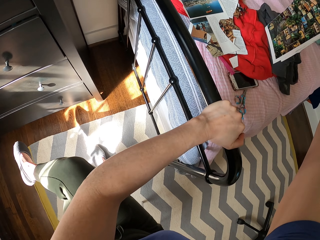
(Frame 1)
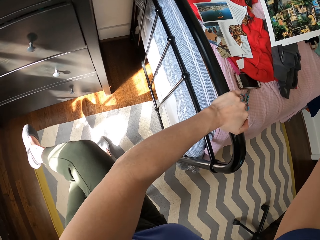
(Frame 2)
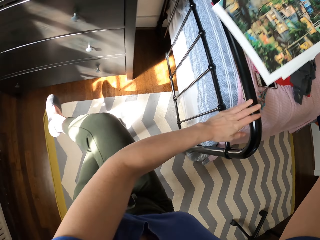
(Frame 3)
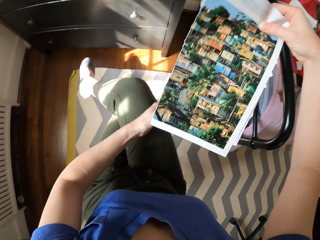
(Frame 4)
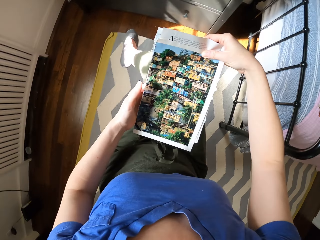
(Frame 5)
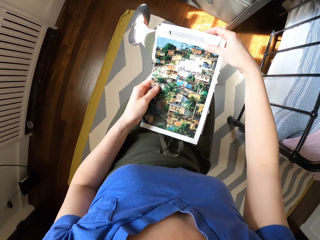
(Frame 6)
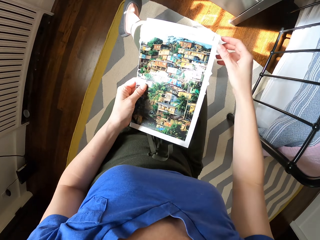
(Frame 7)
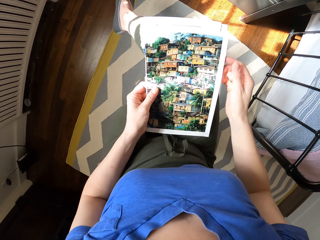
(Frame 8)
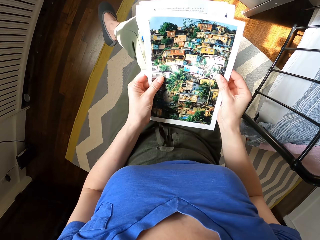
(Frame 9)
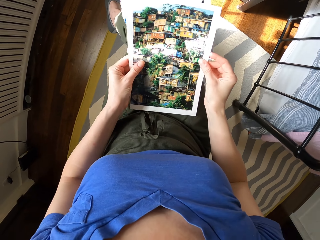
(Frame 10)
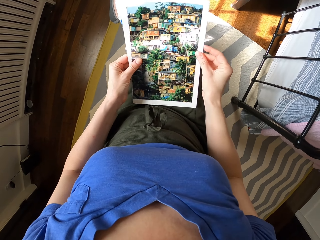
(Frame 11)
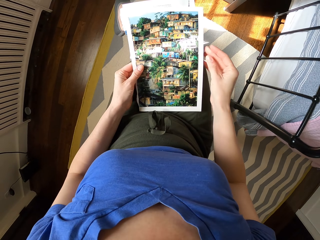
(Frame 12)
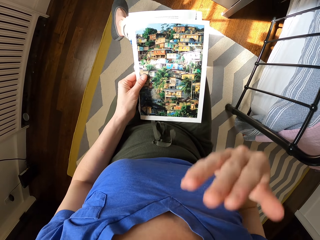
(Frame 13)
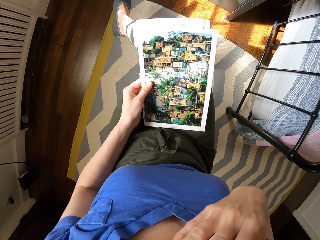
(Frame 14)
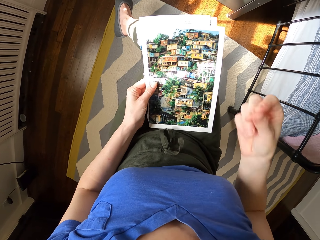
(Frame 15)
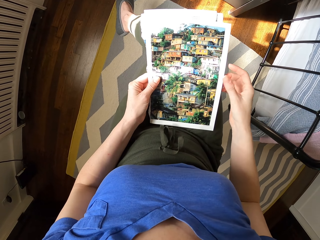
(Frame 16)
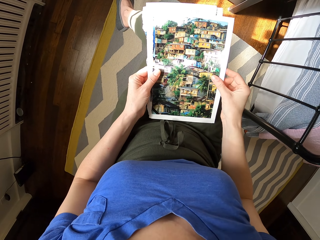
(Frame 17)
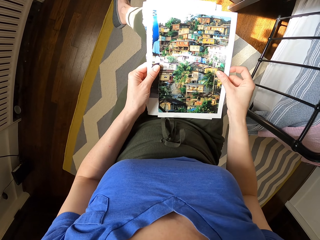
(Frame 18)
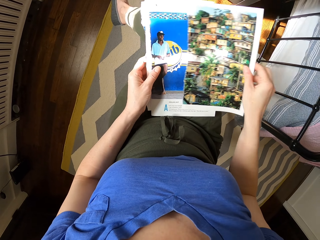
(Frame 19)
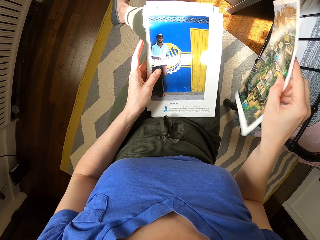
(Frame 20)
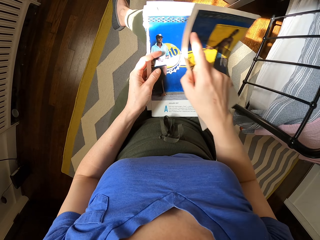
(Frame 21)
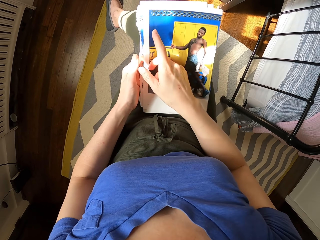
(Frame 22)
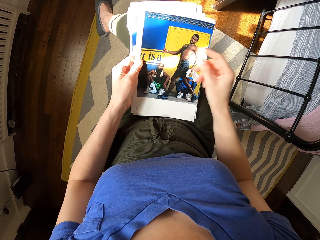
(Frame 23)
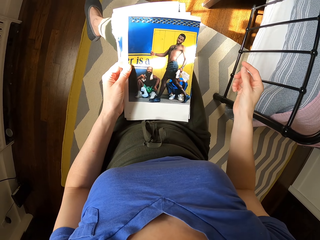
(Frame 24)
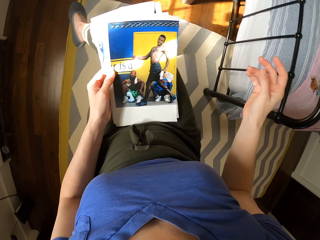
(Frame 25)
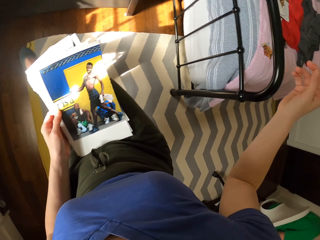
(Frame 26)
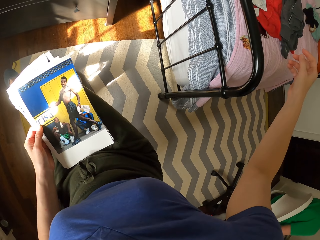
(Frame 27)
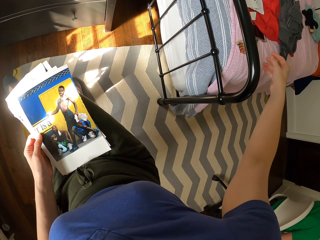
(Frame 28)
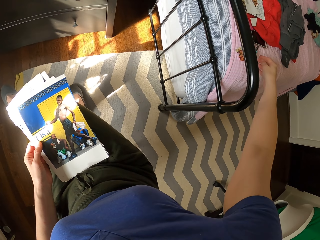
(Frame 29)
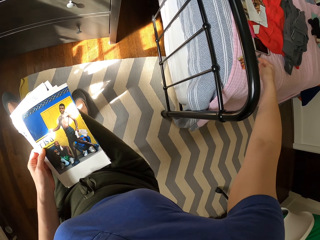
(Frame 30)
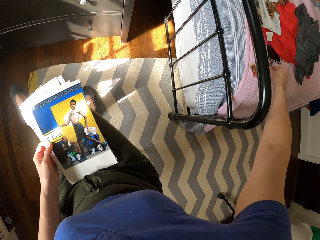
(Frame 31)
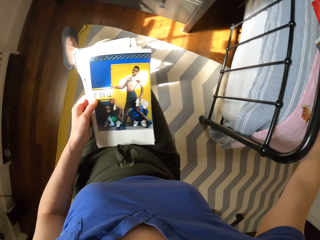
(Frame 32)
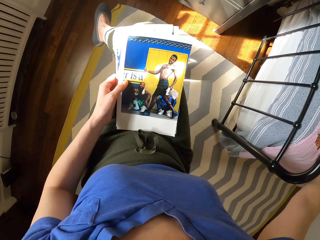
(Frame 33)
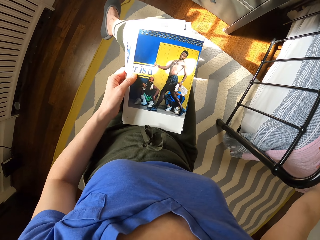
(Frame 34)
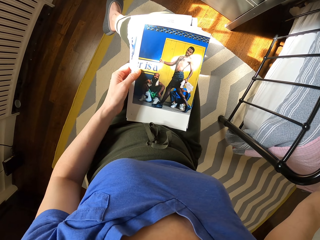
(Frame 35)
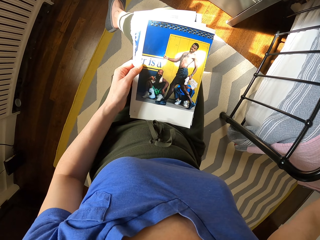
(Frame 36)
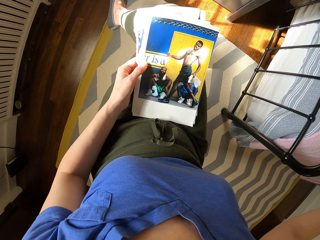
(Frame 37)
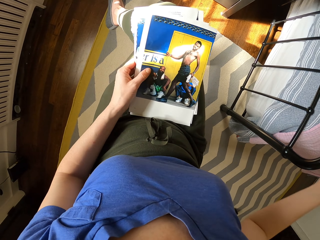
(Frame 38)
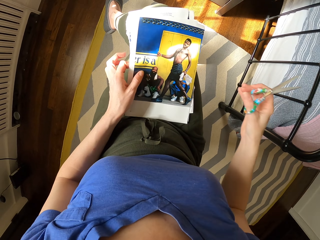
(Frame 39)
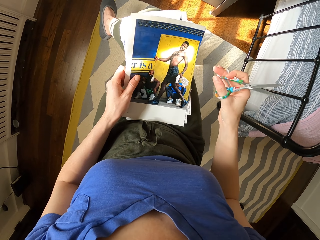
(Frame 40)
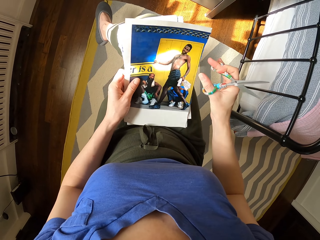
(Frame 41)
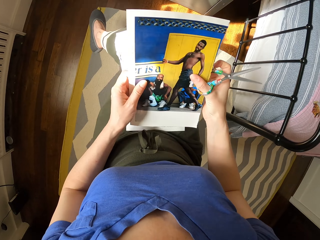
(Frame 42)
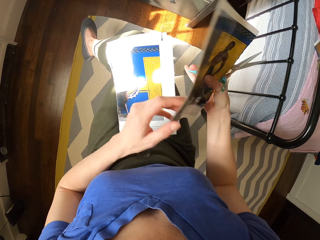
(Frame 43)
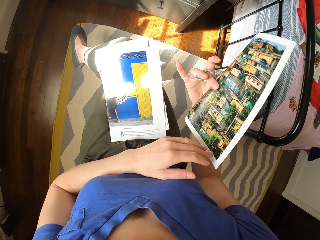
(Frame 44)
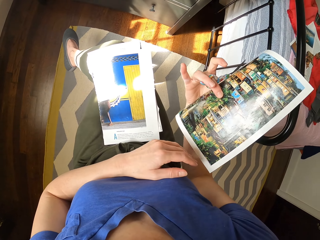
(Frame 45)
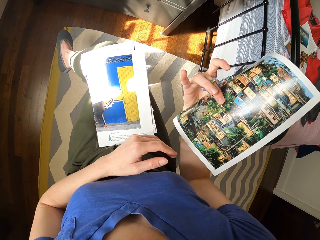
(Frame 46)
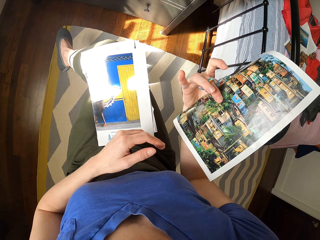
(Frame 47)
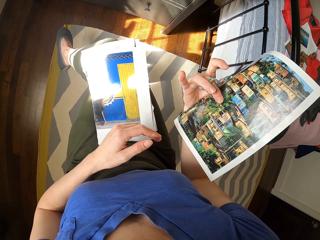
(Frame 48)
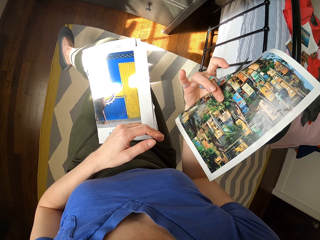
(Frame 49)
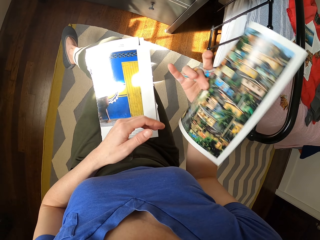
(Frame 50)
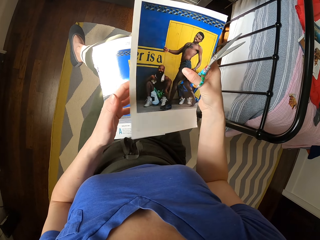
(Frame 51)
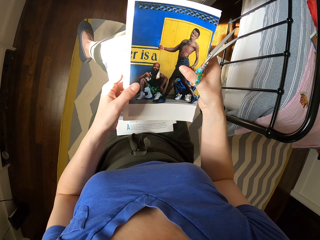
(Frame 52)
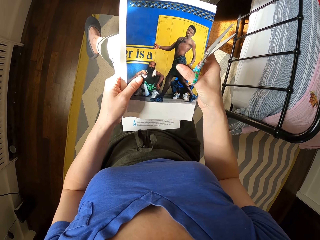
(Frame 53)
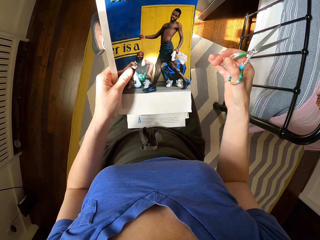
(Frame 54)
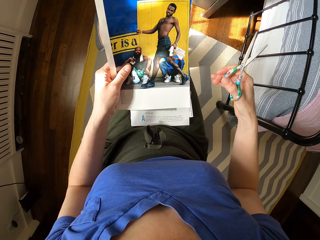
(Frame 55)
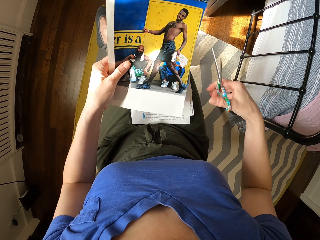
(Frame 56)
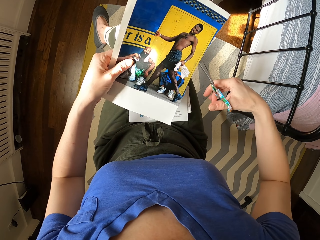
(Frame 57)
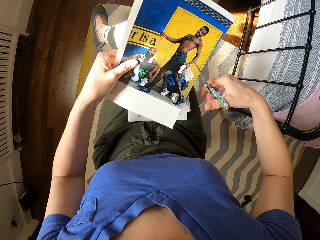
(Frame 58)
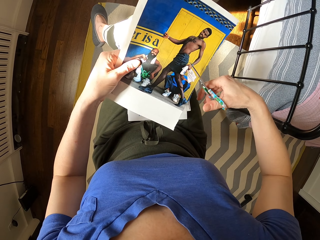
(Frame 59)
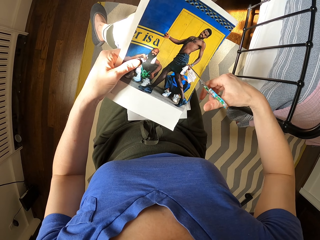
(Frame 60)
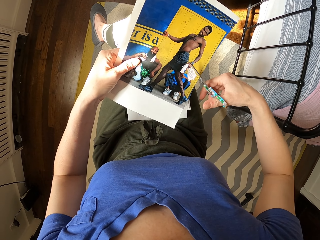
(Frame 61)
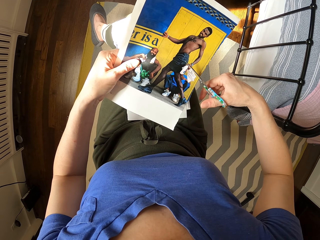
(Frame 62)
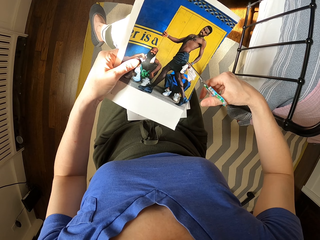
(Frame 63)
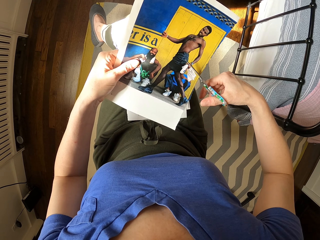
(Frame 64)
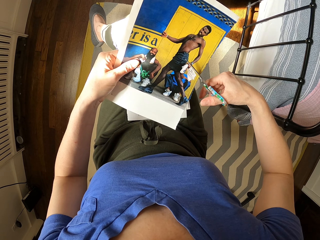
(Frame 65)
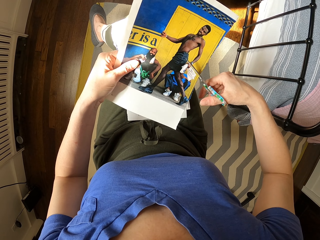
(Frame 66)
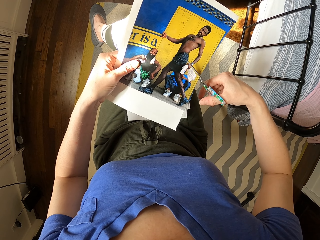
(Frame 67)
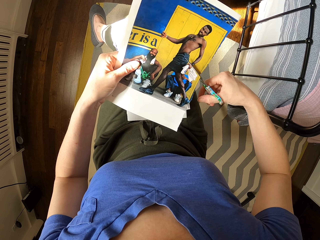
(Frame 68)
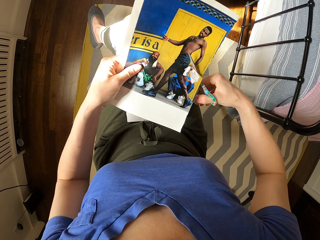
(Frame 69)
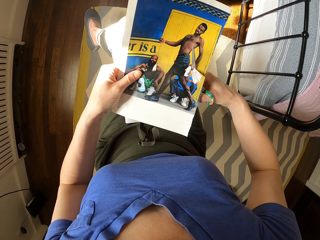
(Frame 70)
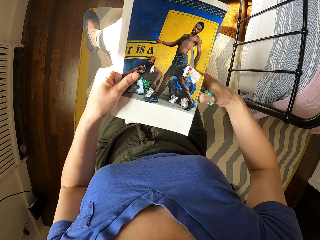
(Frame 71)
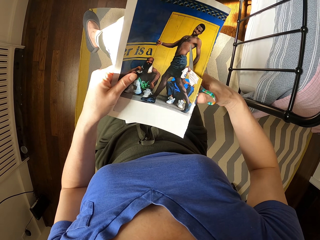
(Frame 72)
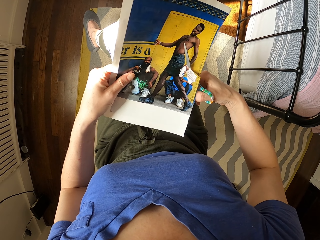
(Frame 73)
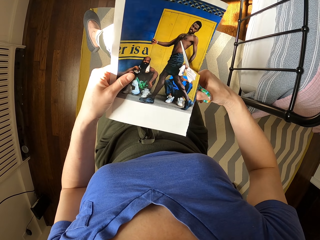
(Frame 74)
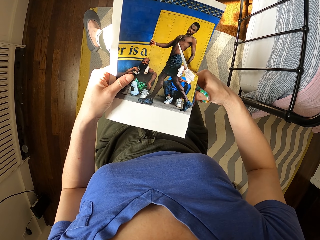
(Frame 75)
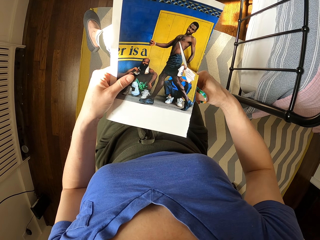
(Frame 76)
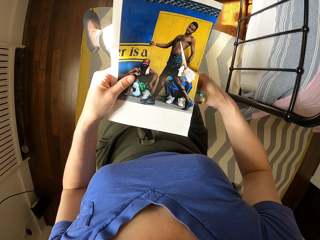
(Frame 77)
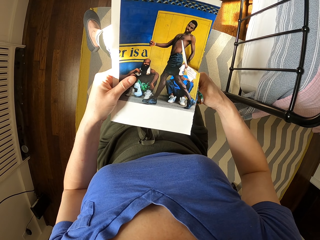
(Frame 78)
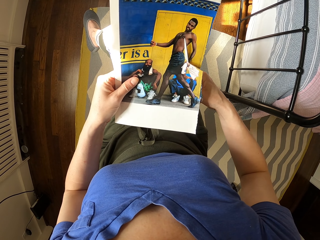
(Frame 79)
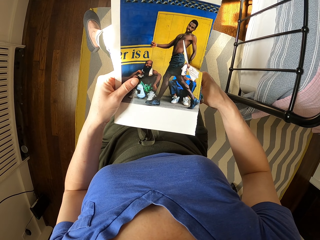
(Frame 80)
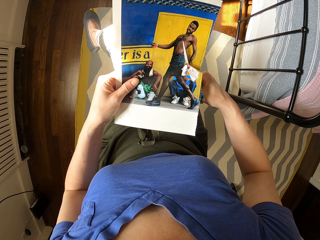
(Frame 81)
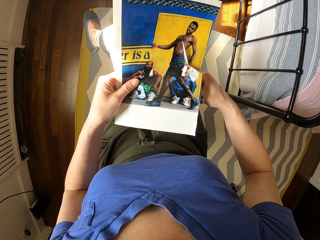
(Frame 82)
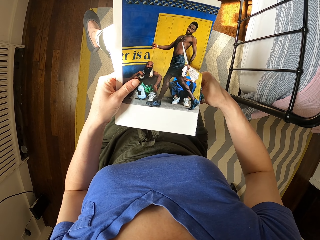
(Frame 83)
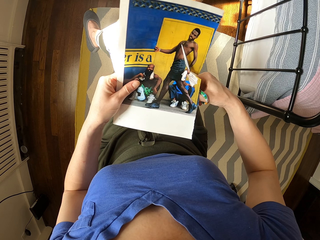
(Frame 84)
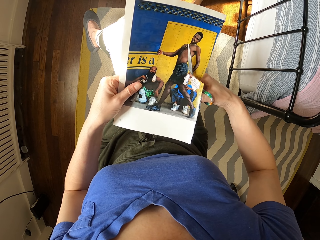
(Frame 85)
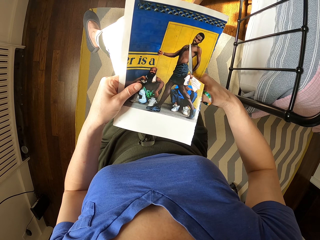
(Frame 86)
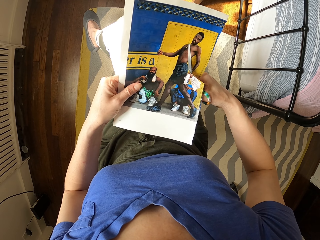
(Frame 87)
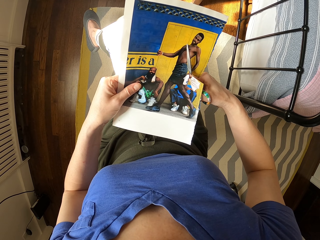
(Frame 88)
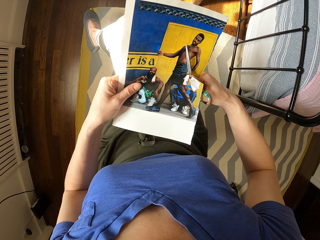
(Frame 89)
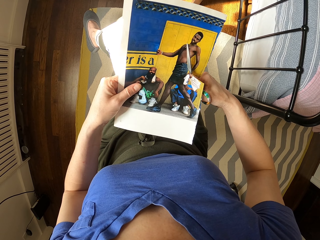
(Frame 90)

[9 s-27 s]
The camera wearer holds paper with the left hand. They lift the hand. They turn the papers. They look at the papers. They pick up the scissors. They turn the papers. They cut the papers.

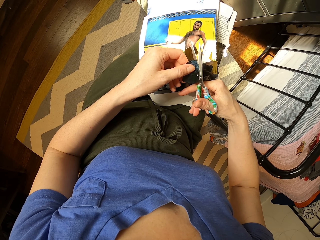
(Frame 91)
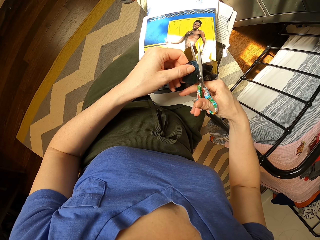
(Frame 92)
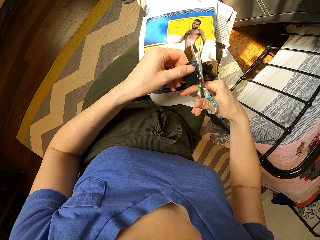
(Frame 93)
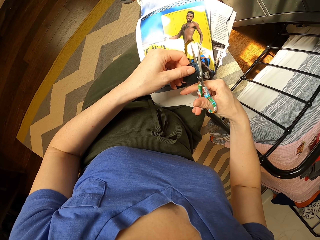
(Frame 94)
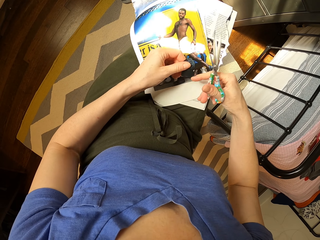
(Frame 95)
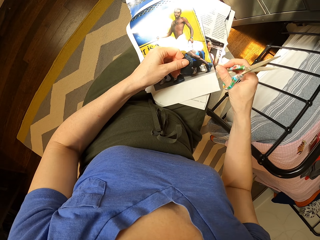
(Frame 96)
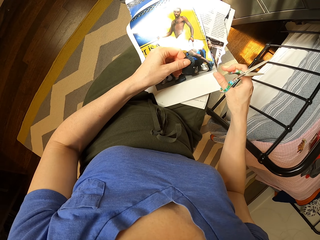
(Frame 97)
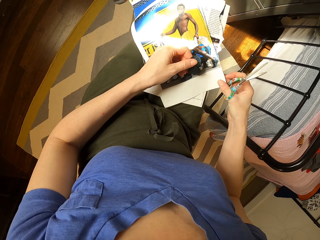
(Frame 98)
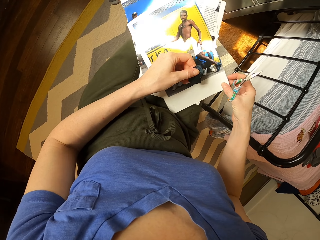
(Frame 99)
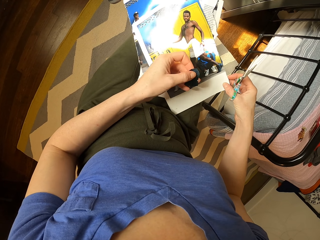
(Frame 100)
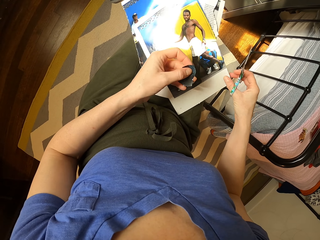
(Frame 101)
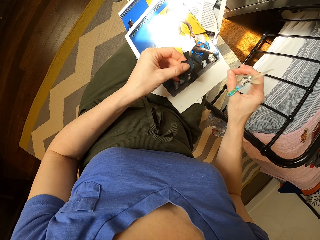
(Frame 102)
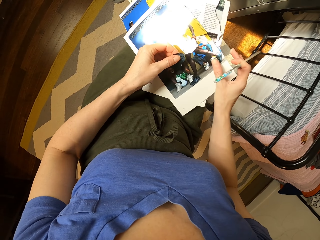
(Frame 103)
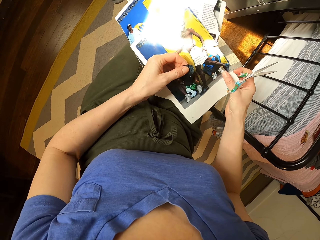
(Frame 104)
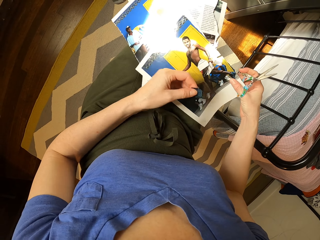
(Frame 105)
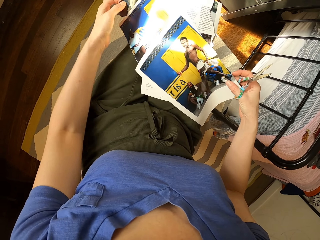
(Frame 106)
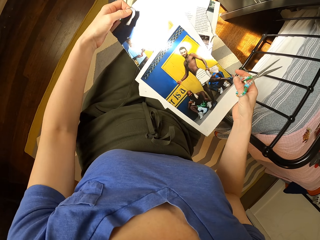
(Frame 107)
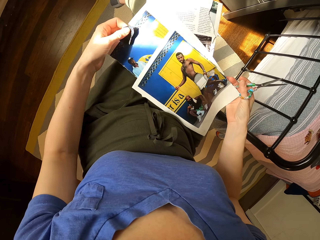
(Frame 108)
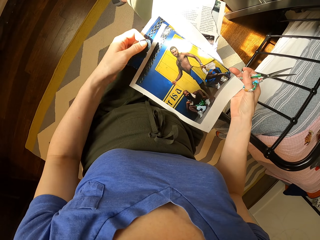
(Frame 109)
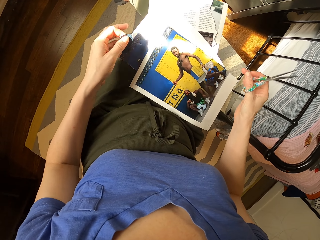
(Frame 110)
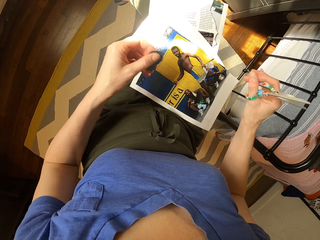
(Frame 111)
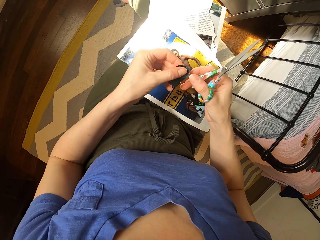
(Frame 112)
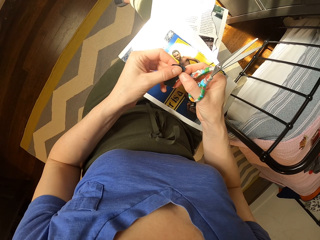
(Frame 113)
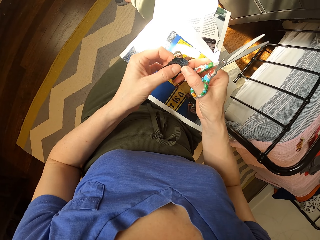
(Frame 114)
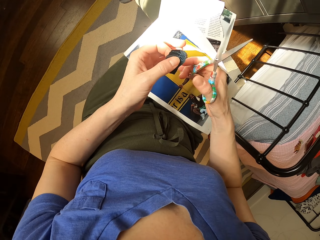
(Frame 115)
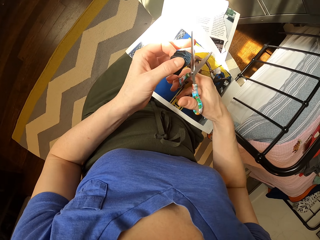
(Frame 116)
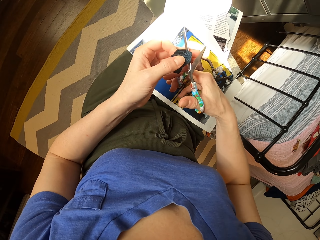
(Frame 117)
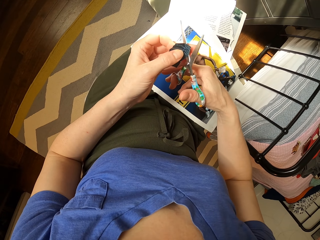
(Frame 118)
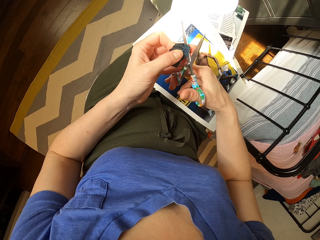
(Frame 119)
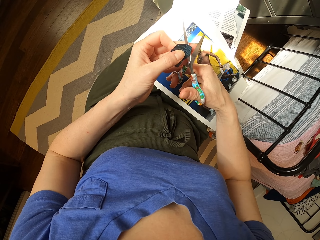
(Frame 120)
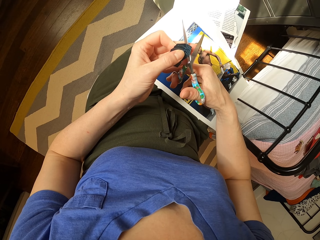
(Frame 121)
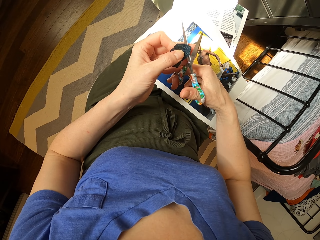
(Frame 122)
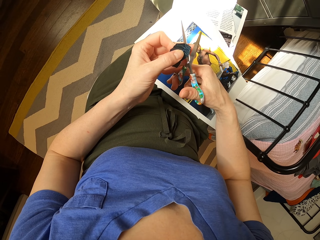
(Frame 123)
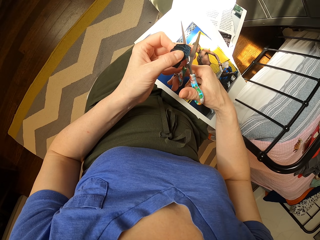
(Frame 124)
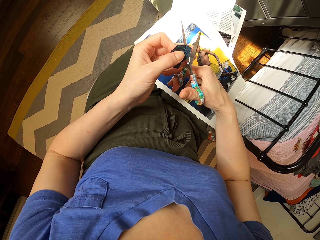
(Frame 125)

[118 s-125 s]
The camera wearer lifts the scissors. They move the papers. They put the papers down. They lift a piece of paper. They cut the papers.
